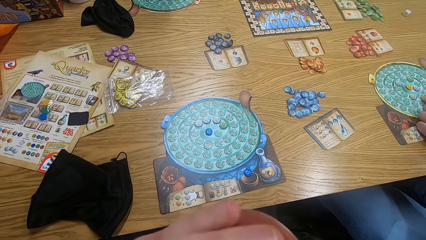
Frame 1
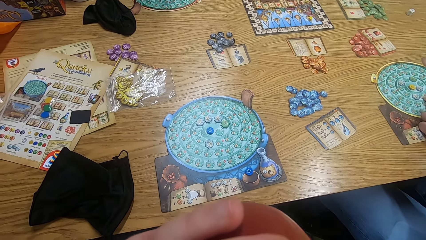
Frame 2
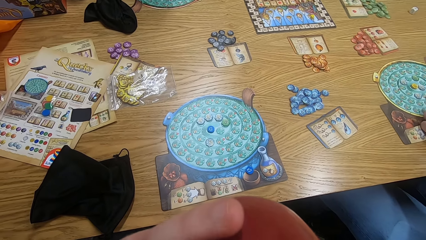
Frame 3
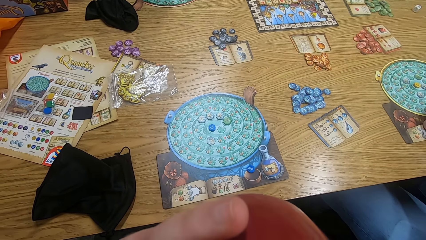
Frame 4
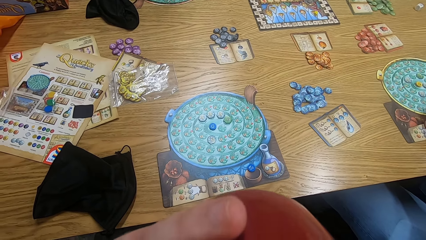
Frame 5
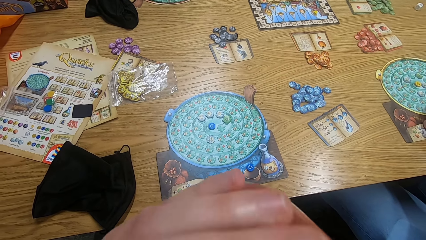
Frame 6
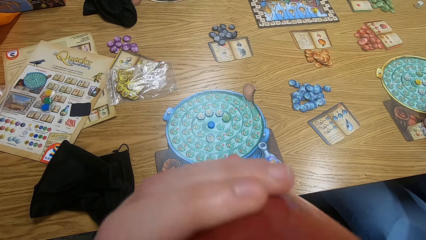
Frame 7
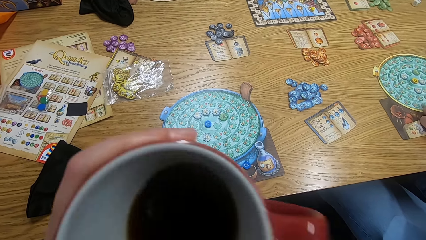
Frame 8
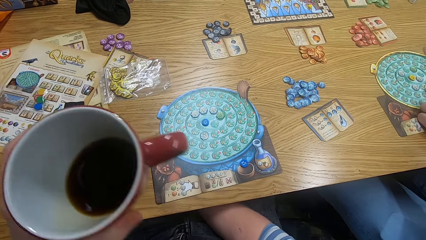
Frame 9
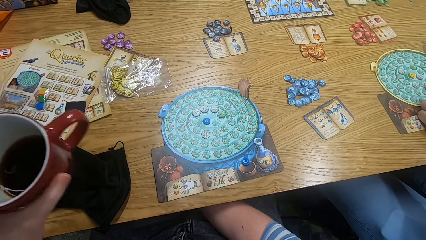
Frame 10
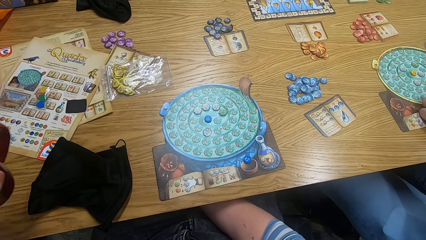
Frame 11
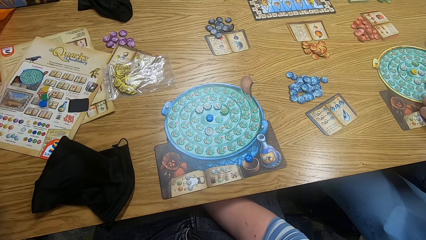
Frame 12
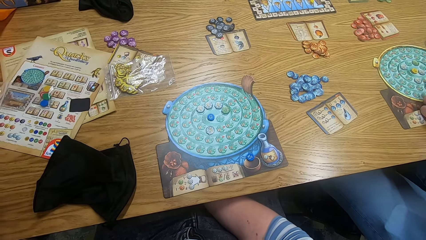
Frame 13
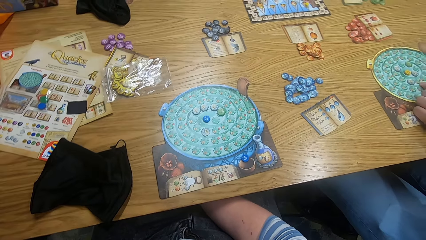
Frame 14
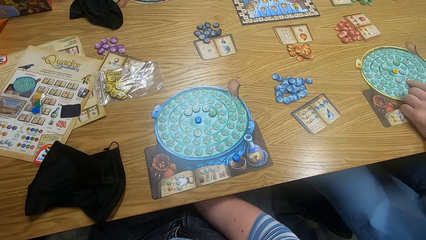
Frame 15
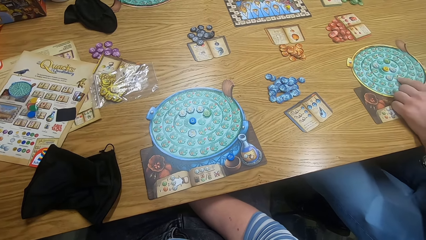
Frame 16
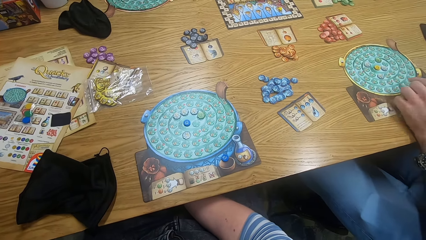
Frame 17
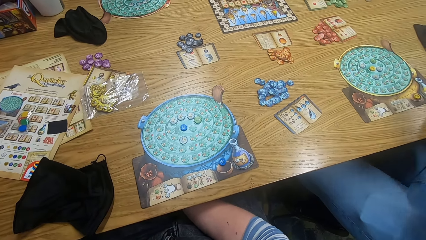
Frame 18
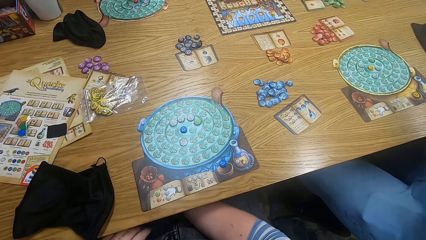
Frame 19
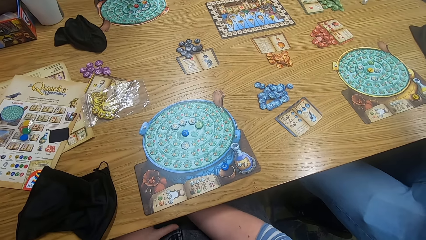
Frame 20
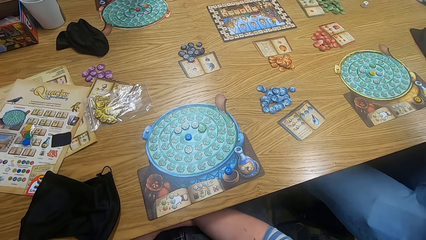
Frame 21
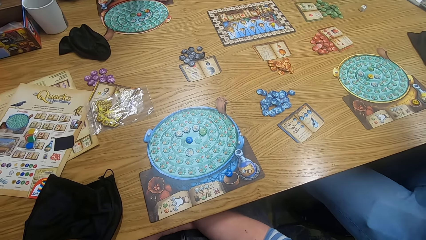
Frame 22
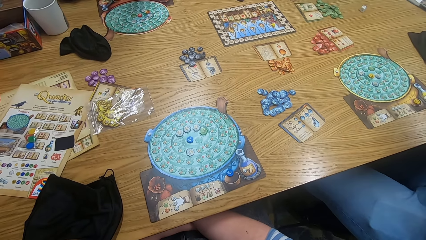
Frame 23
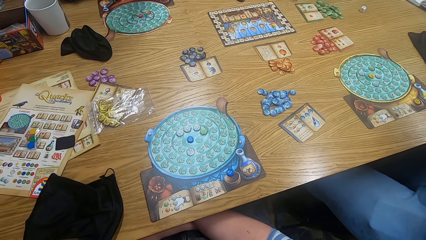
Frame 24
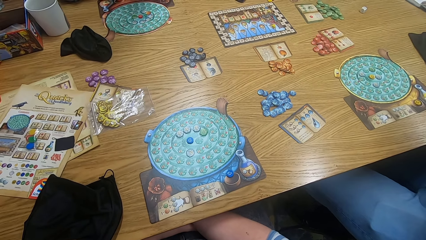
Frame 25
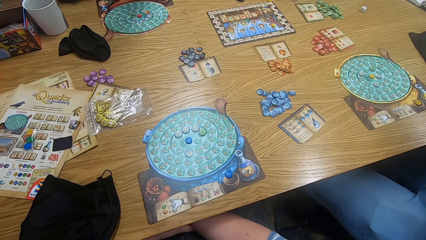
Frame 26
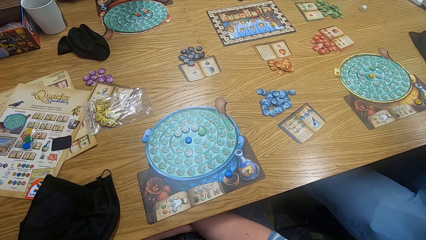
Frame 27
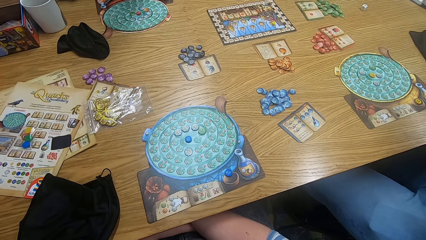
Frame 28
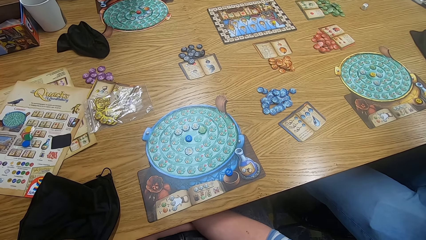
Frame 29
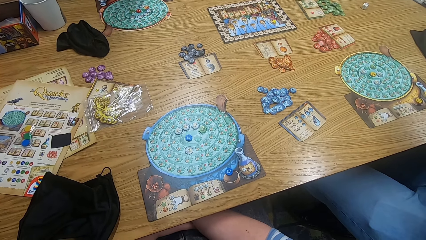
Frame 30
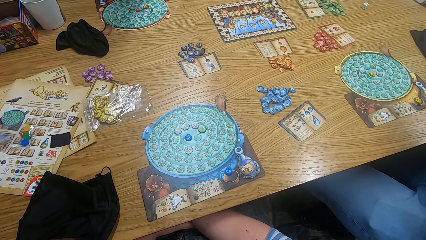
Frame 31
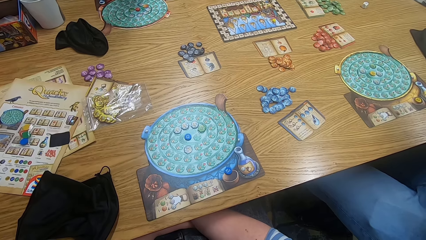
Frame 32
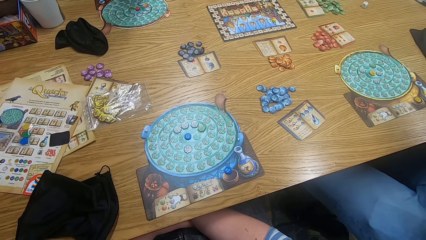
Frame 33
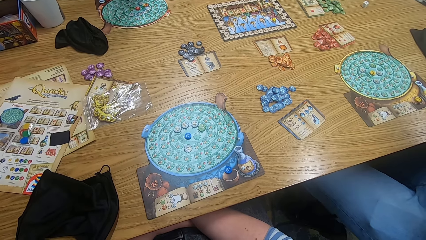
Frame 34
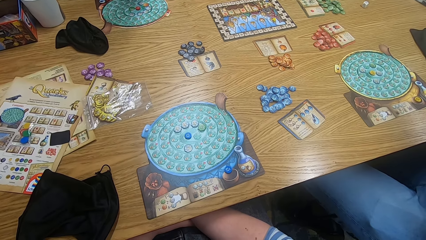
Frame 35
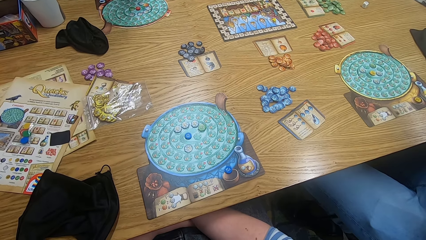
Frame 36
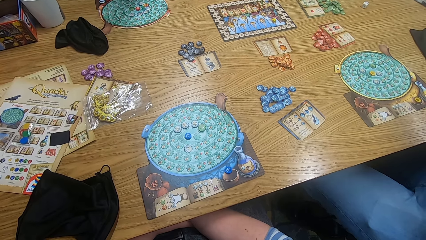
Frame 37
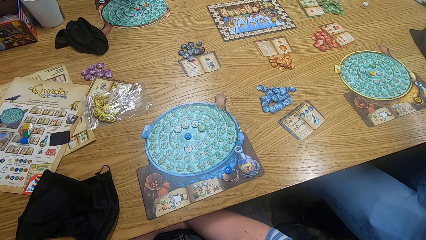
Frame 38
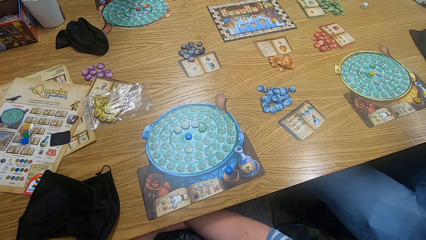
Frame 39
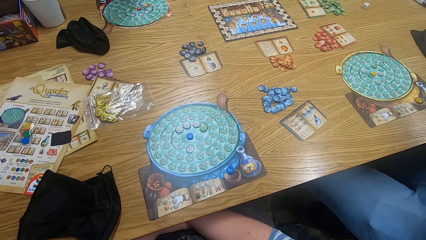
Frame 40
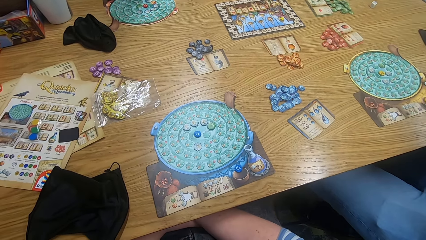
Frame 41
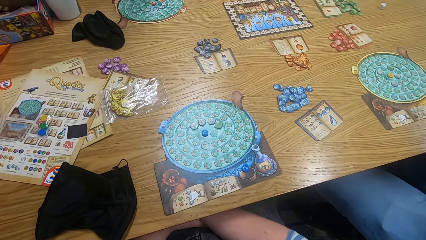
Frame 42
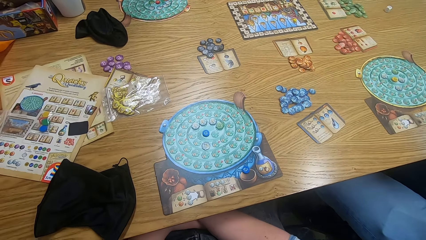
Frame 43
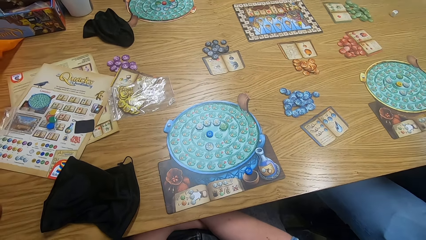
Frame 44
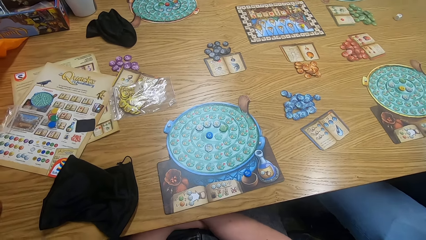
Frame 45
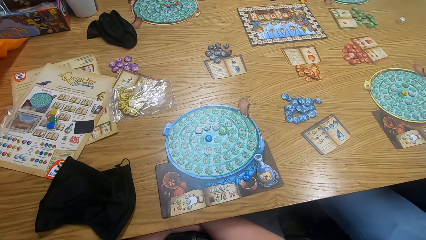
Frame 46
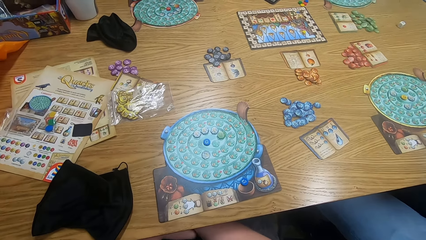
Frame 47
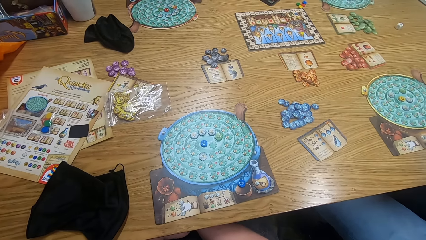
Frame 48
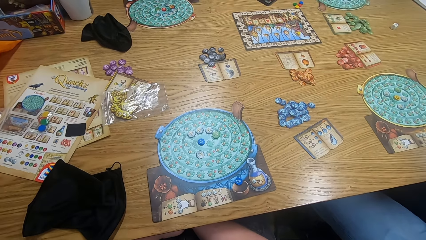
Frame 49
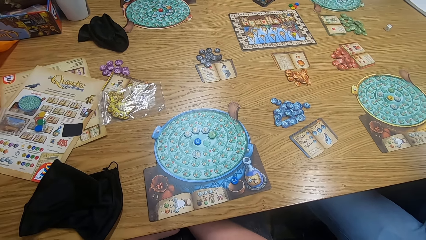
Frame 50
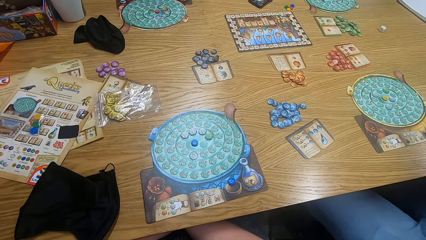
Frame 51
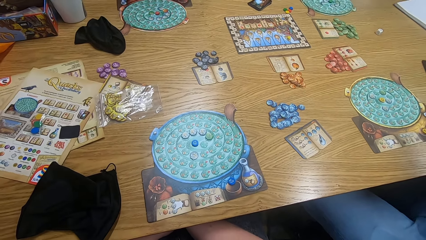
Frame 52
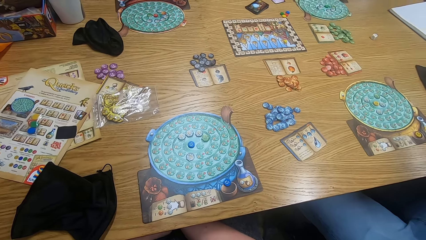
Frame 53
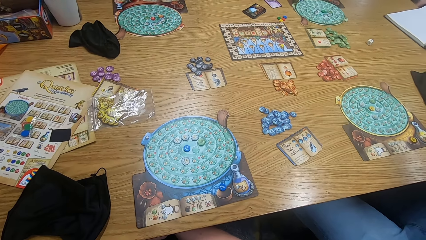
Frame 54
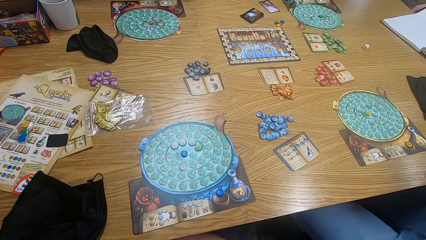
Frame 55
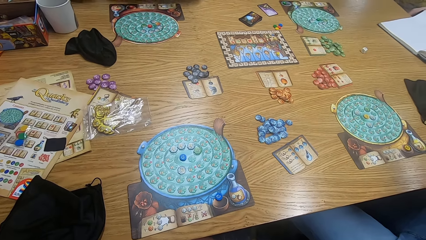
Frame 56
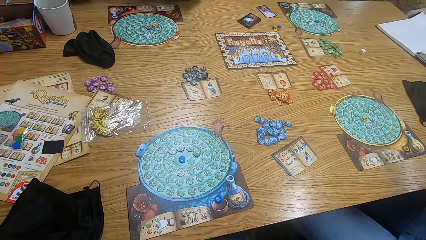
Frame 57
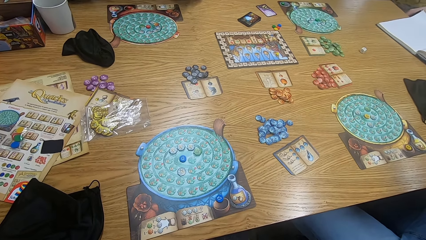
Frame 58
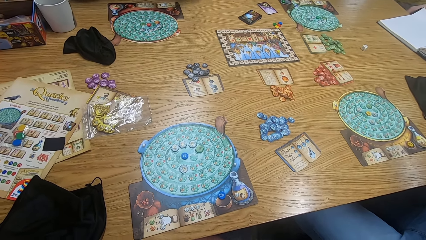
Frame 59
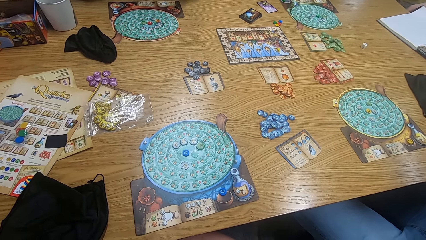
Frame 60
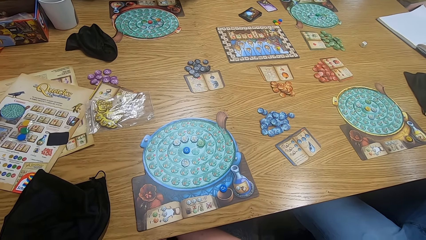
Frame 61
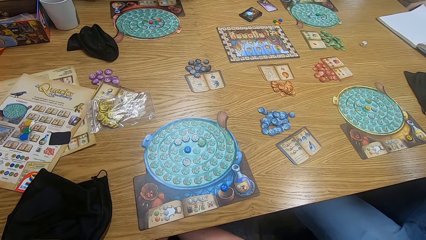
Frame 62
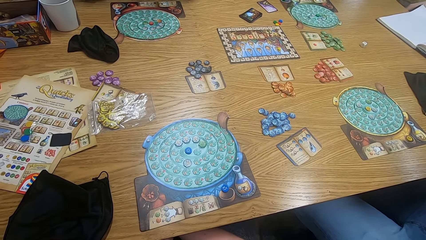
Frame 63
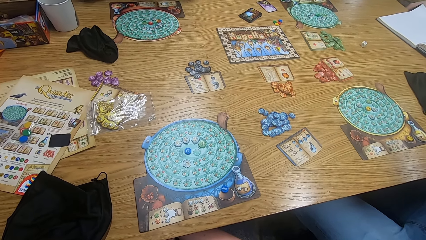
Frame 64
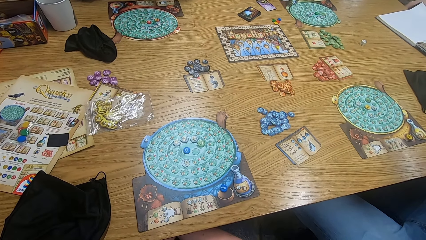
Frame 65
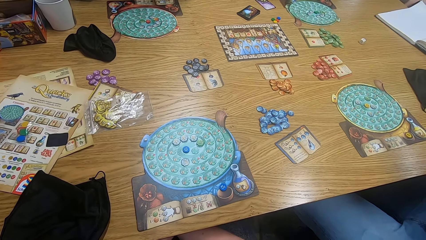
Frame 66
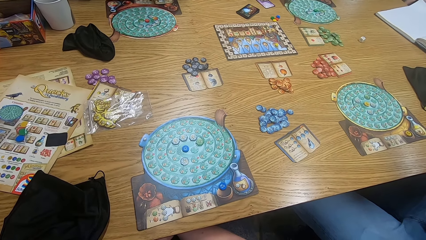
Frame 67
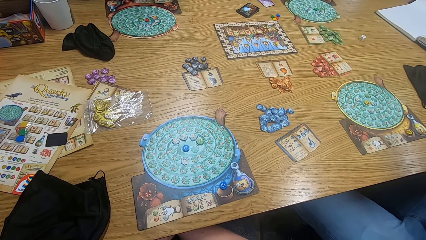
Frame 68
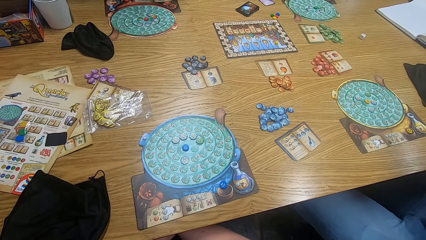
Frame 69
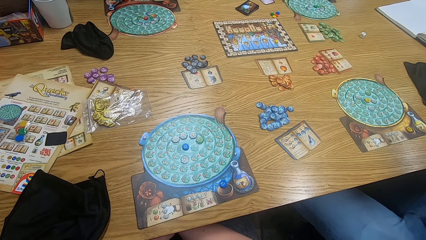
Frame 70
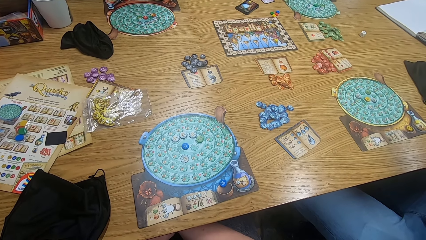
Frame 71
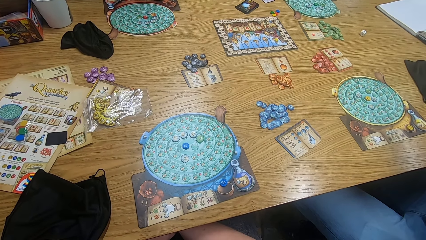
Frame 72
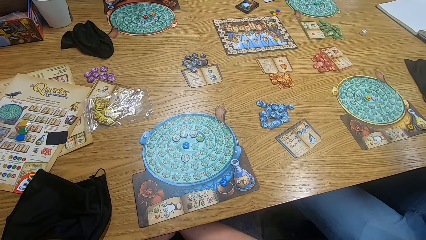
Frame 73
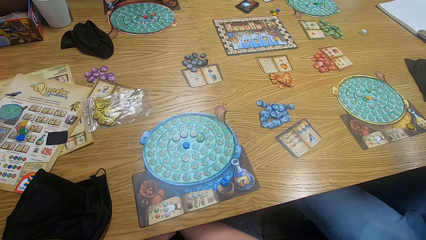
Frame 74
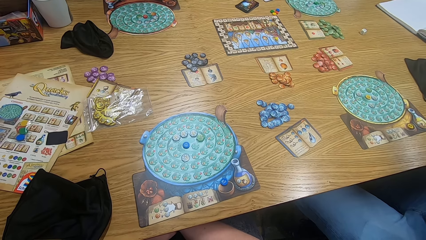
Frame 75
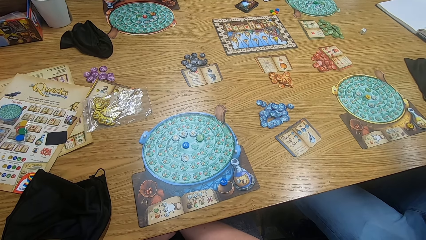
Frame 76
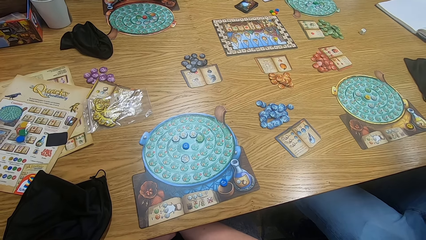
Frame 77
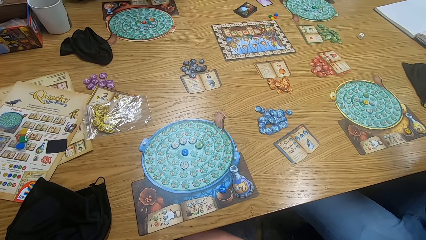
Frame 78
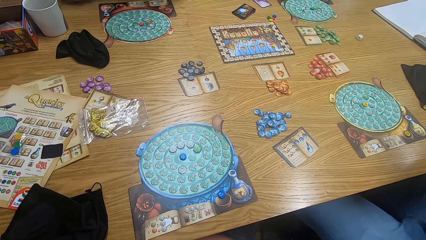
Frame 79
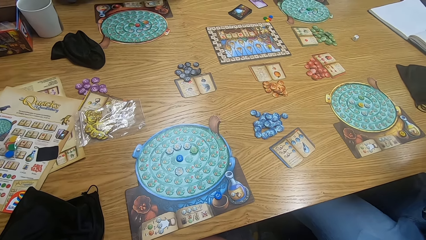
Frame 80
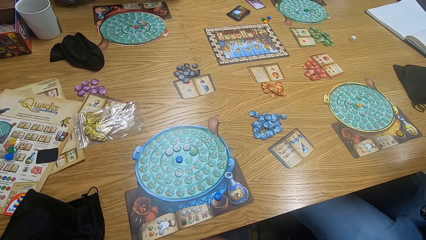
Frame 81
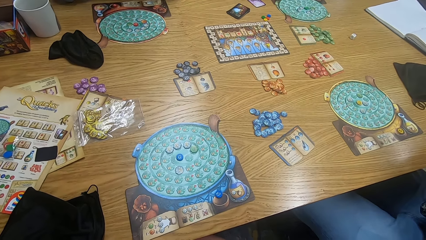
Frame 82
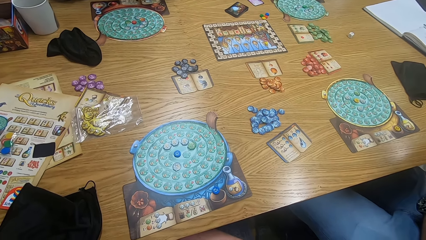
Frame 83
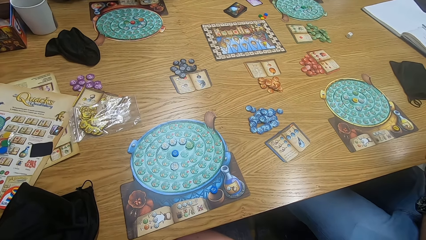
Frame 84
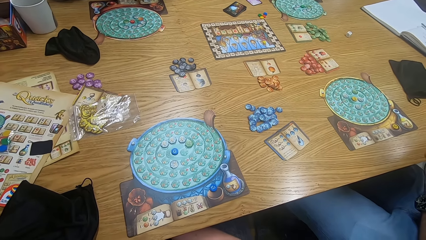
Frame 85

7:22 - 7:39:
The camera wearer looks around. A man plays something. The camera wearer moves hands. They put the cup on the table. They look around. The man moves hands. The camera wearer looks around.
